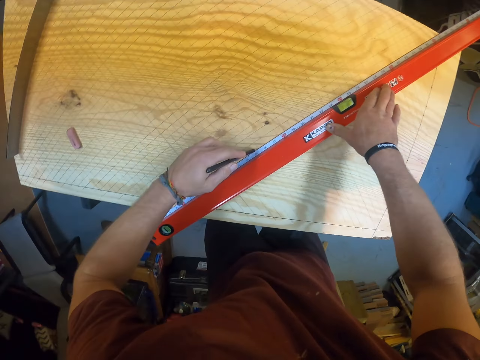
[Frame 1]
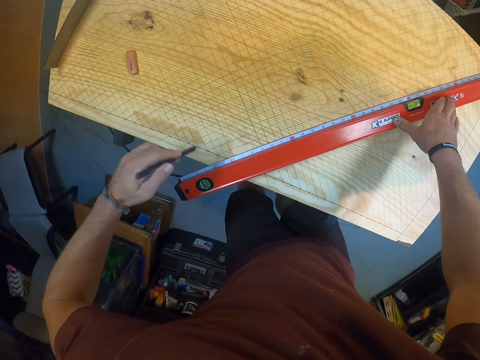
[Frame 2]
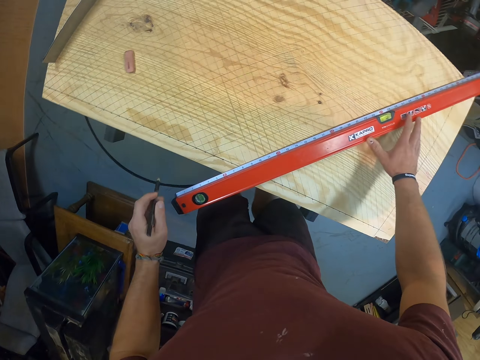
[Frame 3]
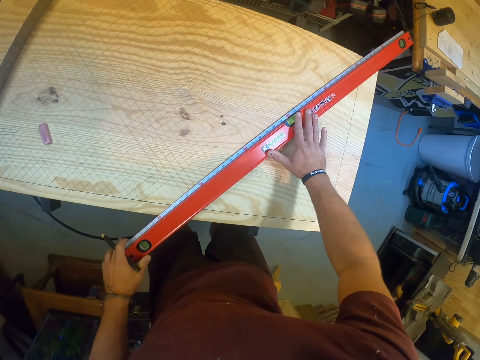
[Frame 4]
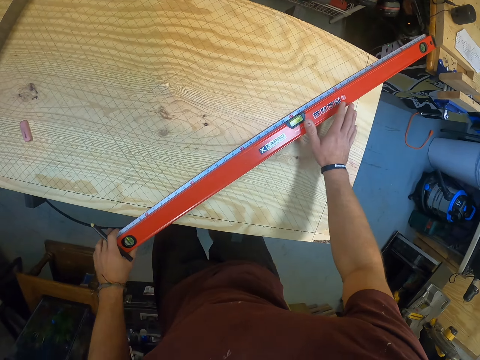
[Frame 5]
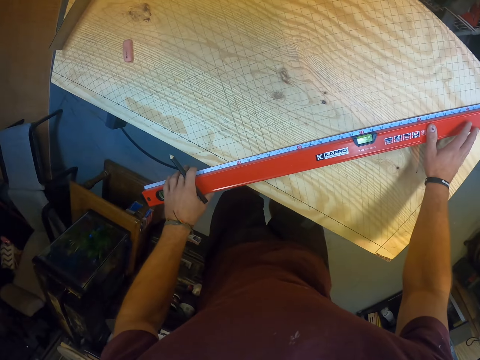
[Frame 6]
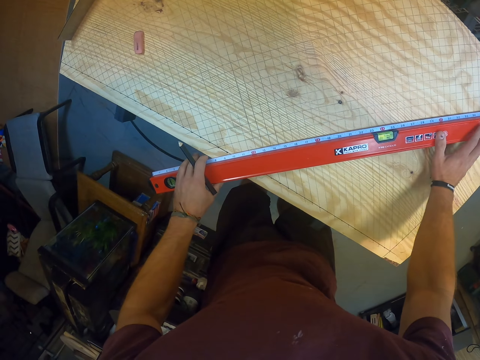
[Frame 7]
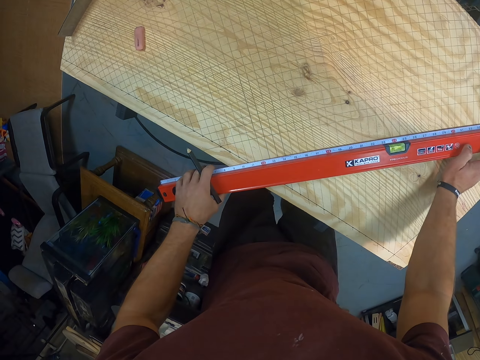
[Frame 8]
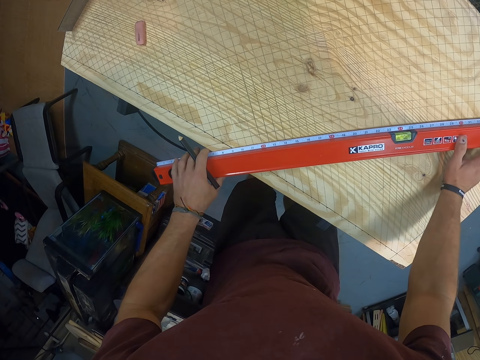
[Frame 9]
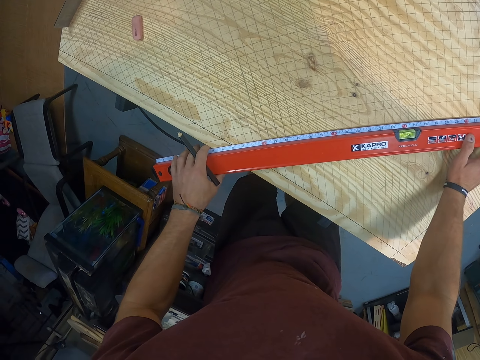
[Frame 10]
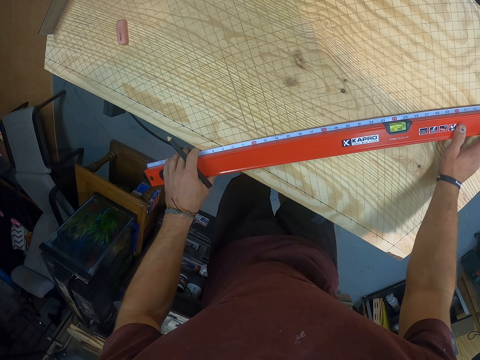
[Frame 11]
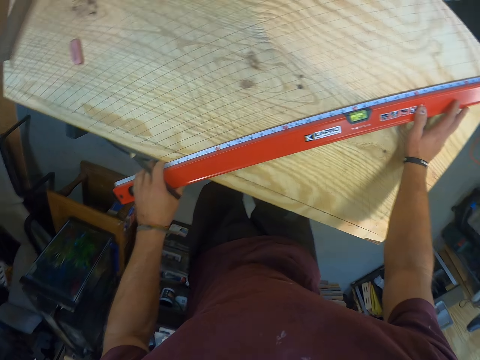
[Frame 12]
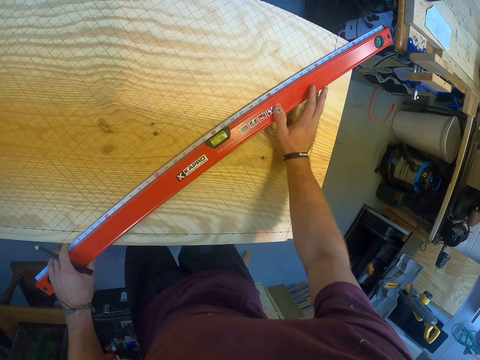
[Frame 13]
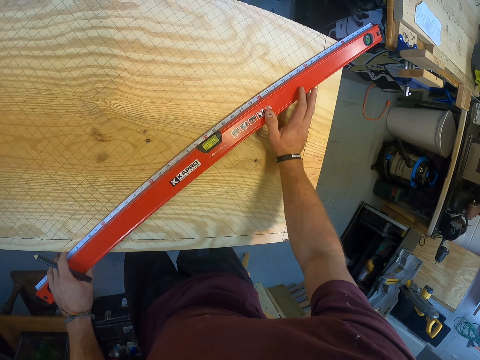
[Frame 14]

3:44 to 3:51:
The camera wearer adjusts the spirit-level-measuring-ruler on the plywood with his hands. He measures.

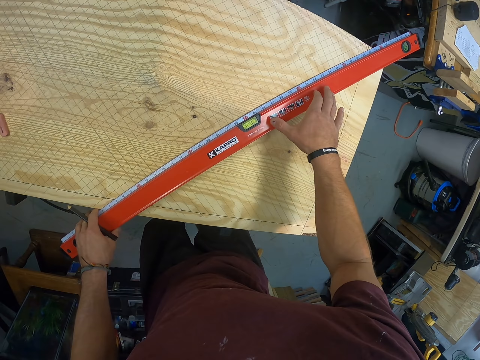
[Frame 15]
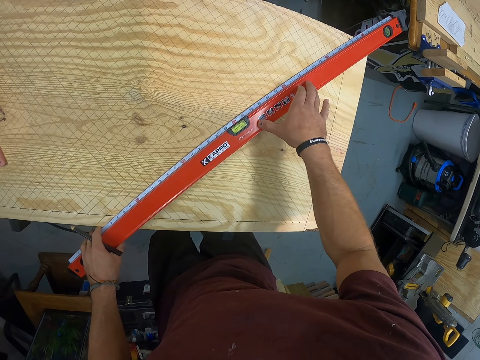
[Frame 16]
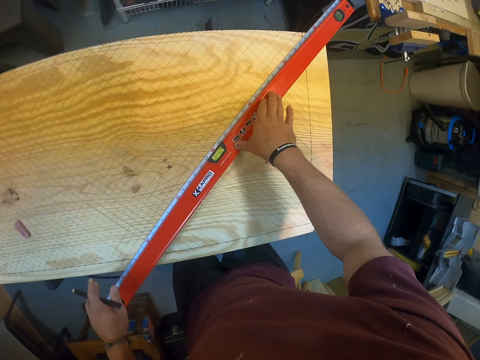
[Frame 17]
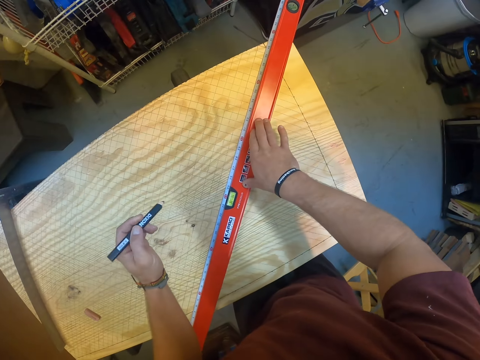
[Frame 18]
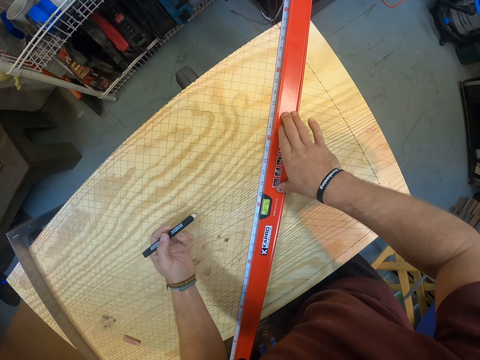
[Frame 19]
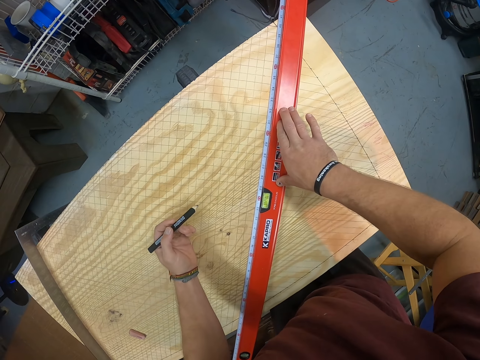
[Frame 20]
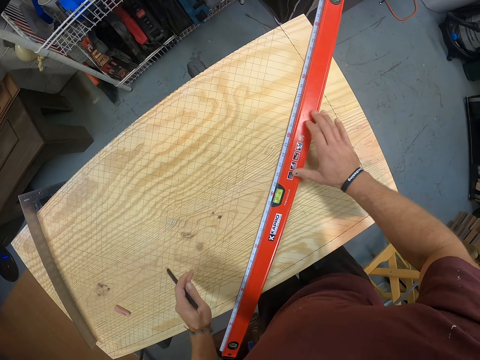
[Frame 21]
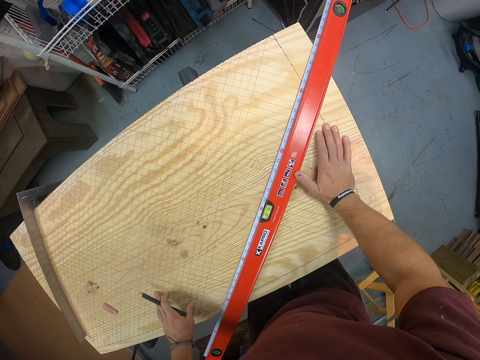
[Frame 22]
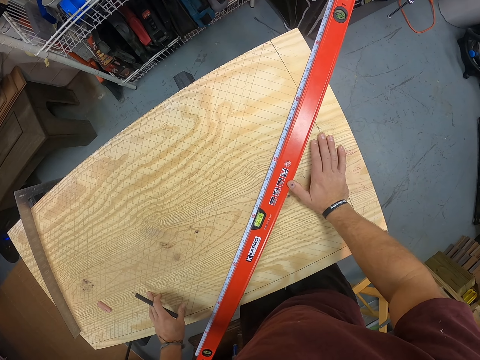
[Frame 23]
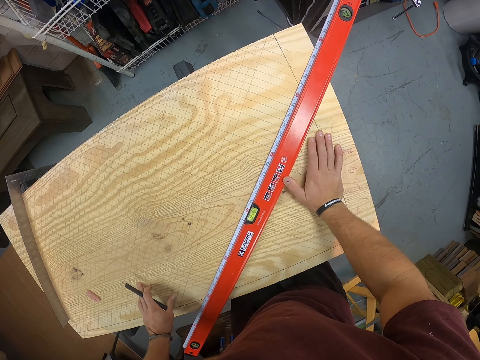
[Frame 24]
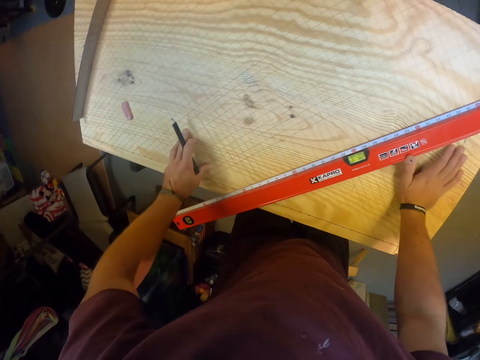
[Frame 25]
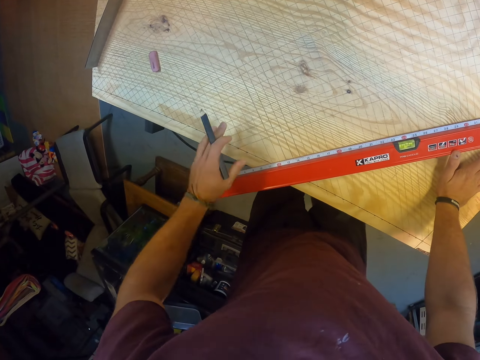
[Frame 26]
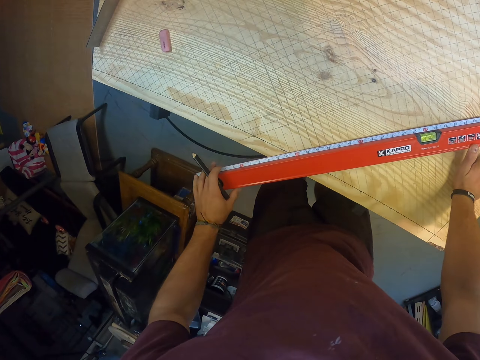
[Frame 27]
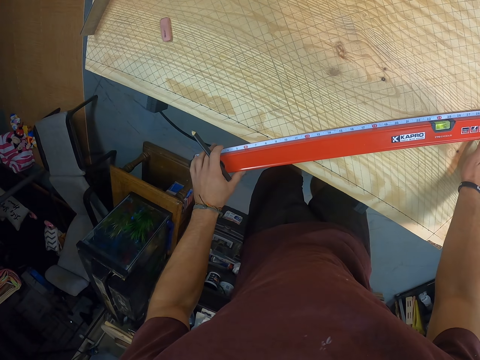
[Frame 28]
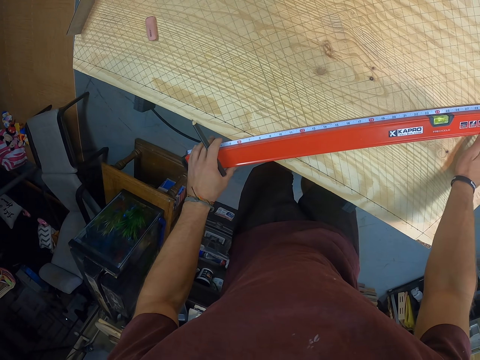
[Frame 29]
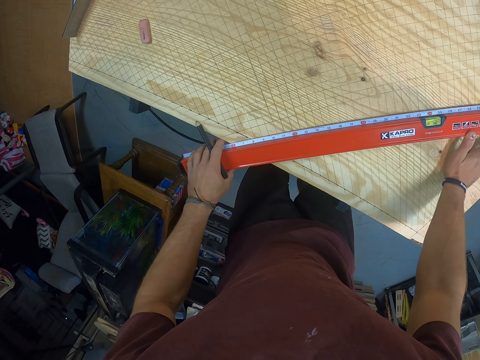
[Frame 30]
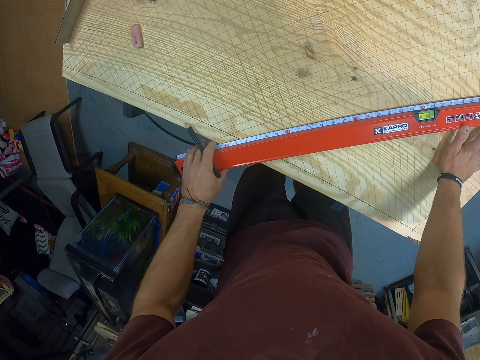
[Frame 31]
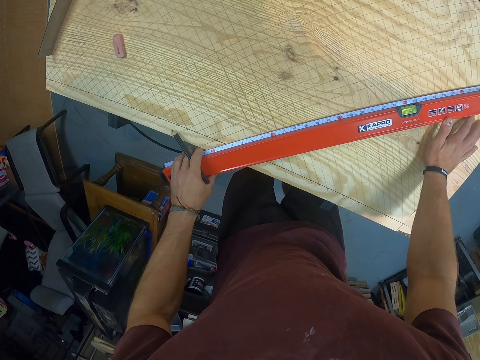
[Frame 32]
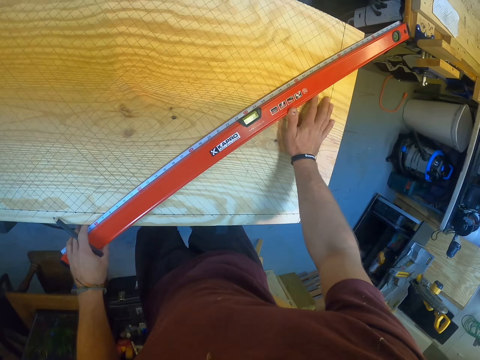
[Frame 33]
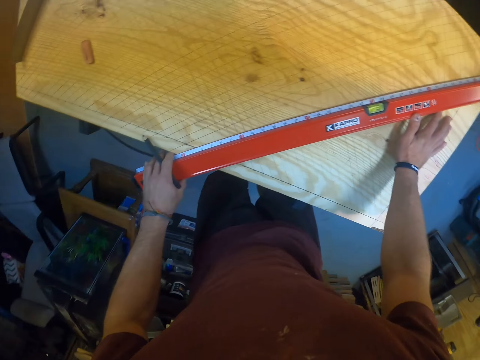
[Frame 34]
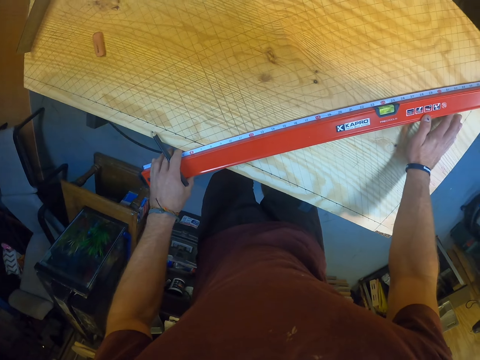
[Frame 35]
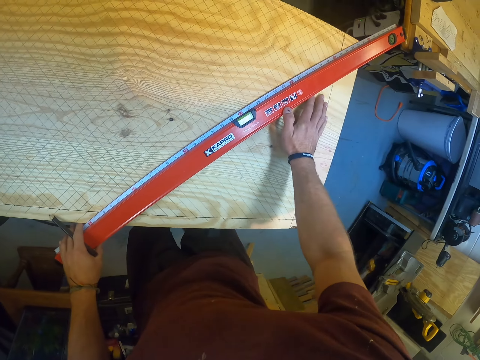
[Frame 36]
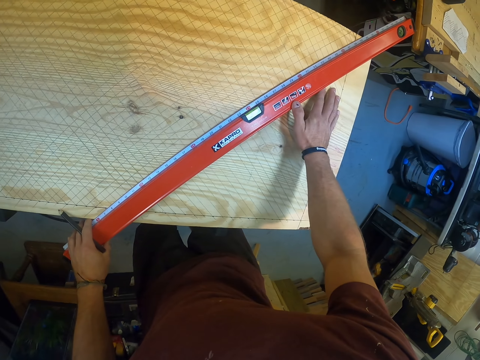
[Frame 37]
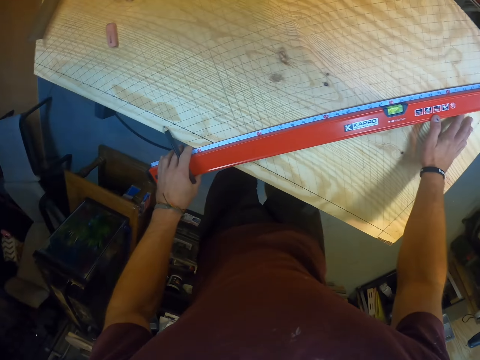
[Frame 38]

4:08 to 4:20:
The camera wearer marks the table. He adjusts the spirit-level-measuring-ruler on the plywood with his hands. He measures.

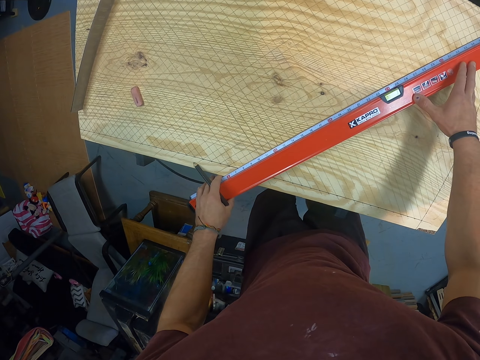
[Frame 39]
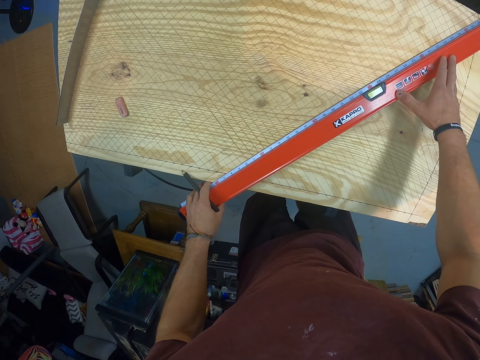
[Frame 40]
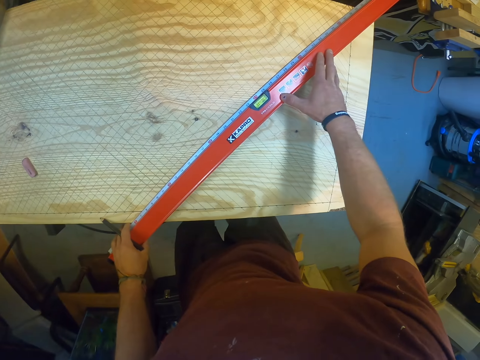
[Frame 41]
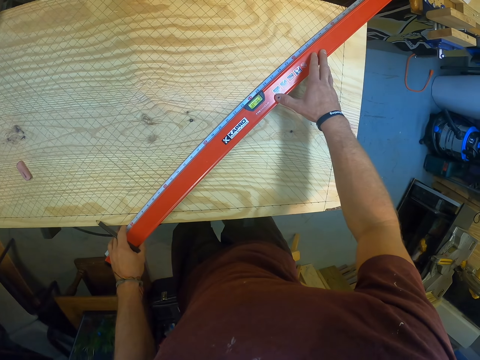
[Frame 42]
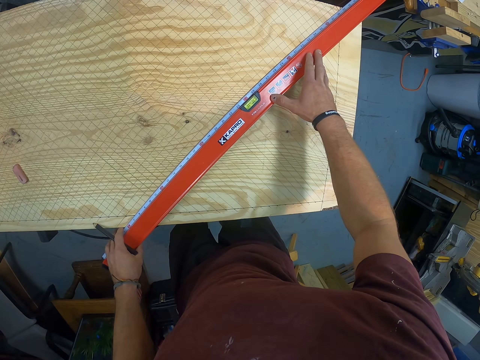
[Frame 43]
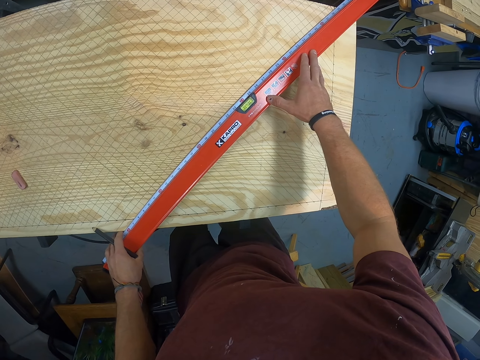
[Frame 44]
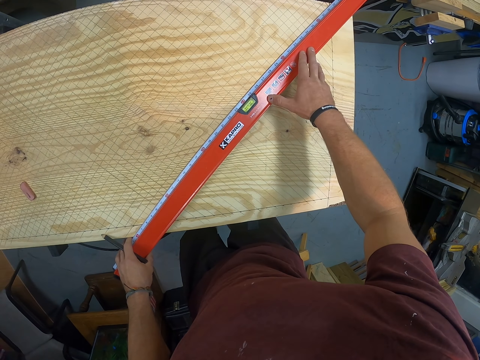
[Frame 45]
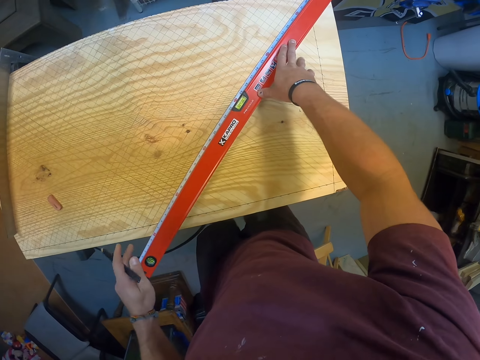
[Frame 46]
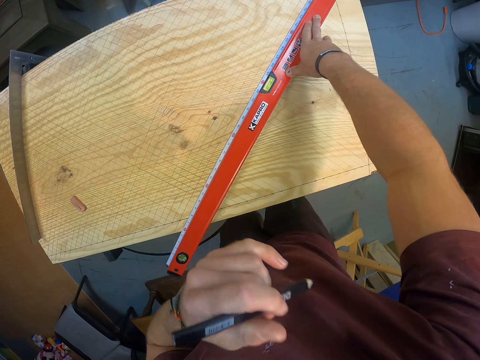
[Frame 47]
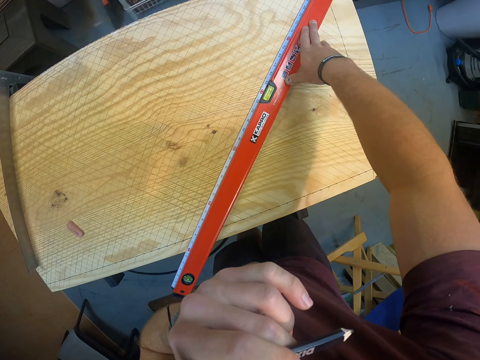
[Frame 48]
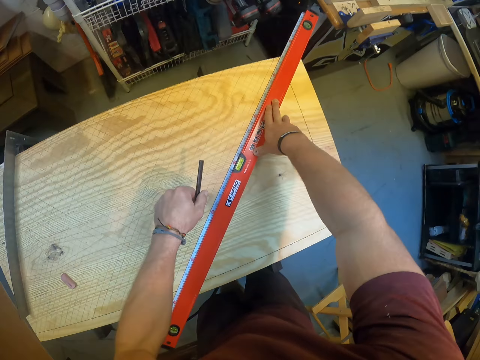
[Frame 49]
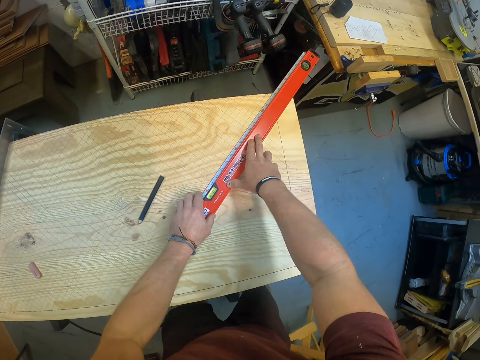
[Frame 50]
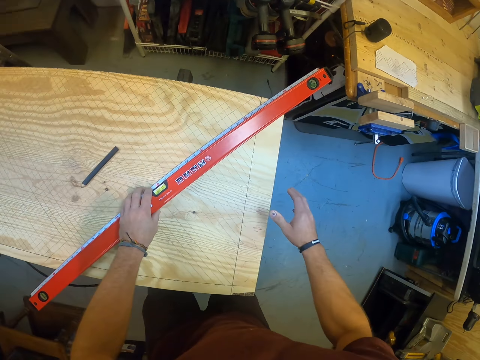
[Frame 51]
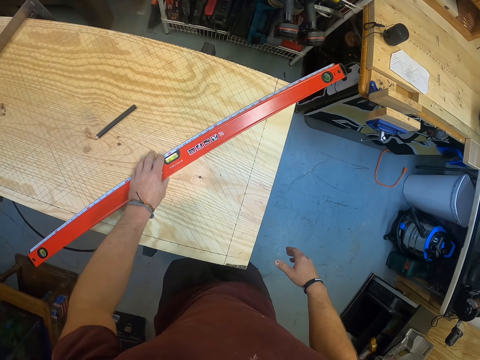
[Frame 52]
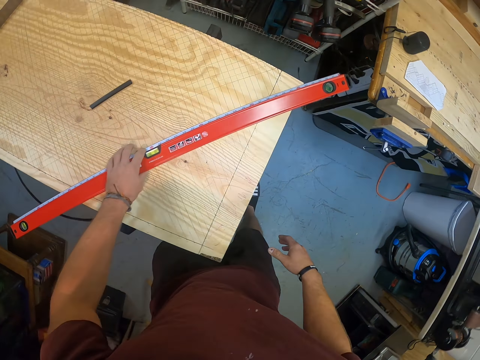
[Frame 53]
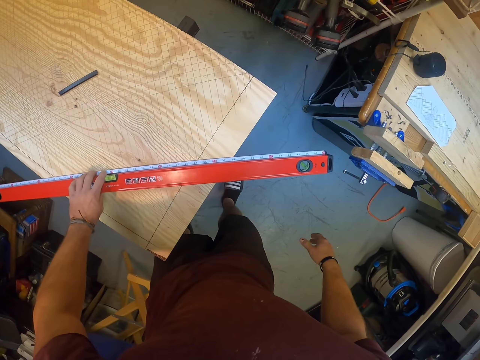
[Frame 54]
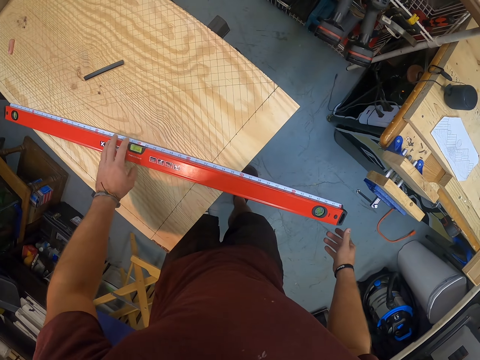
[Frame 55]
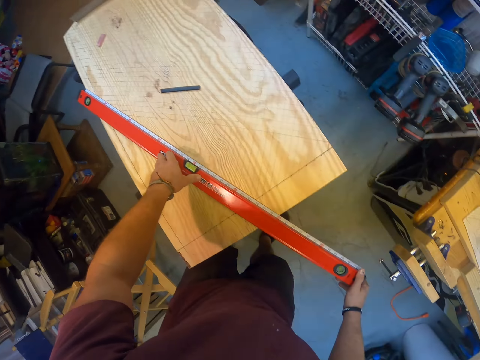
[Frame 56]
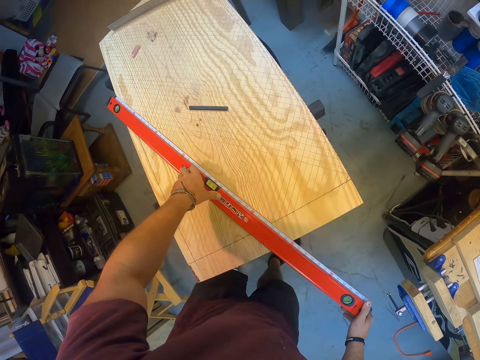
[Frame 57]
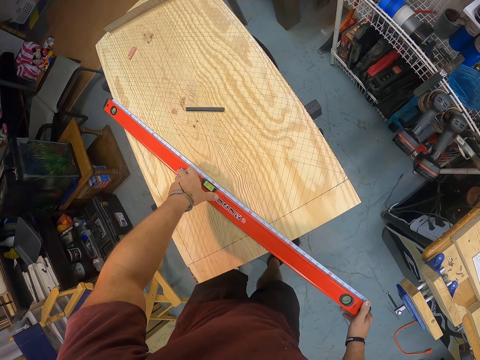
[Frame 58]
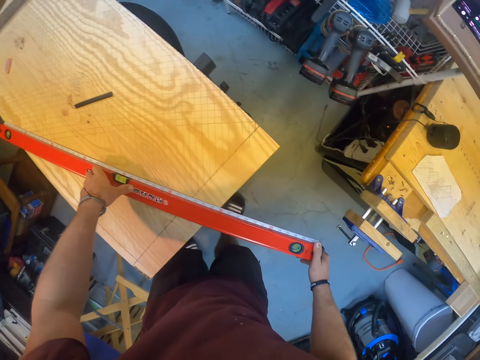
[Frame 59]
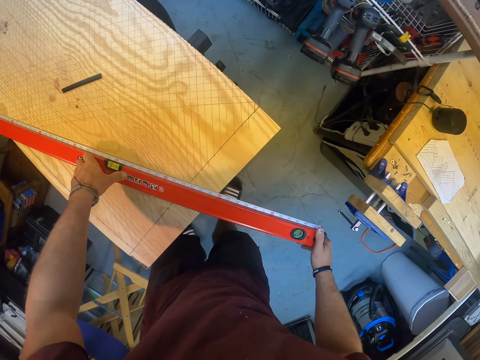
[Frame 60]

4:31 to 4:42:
The camera wearer touches his face with his left hand. He drops the pencil on the plywood with his left hand. He adjusts the spirit-level-measuring-ruler on the plywood with his left hand. He holds the spirit-level-measuring-ruler with his hands. He measures.
